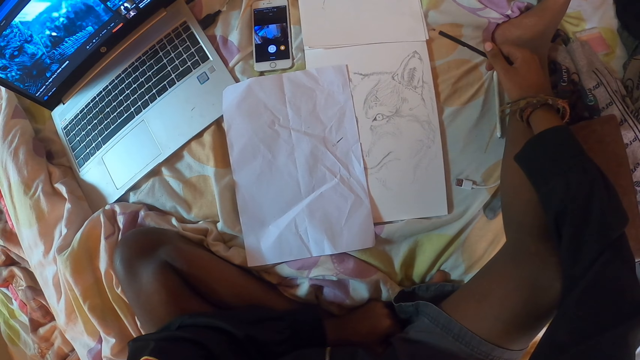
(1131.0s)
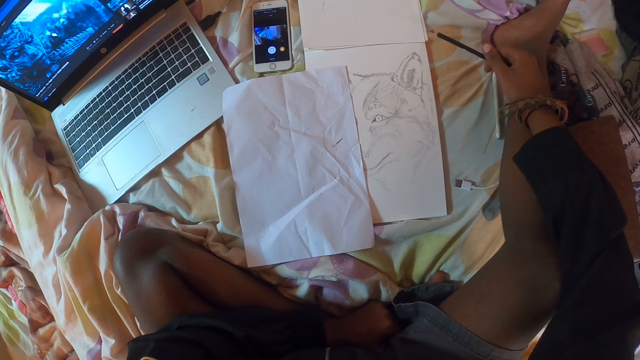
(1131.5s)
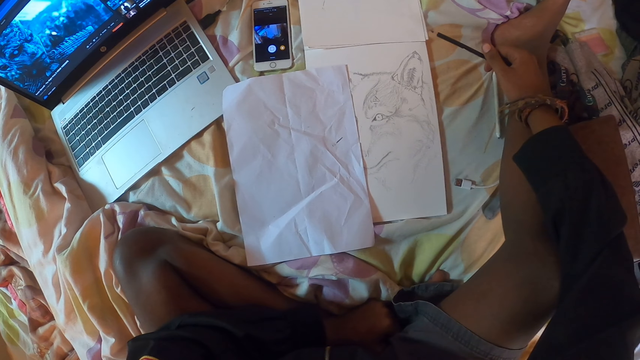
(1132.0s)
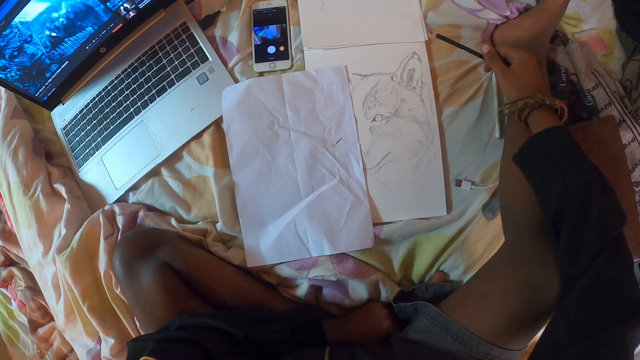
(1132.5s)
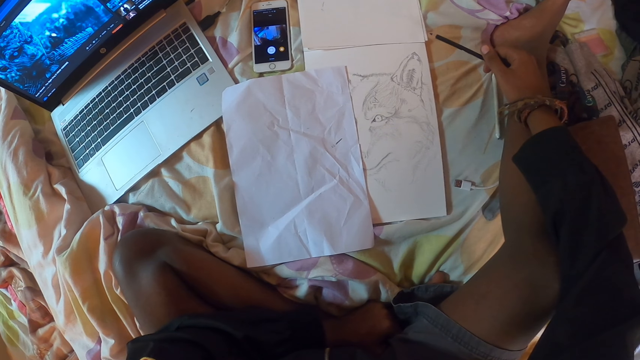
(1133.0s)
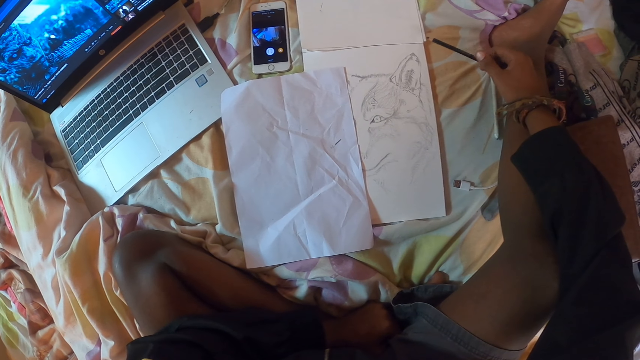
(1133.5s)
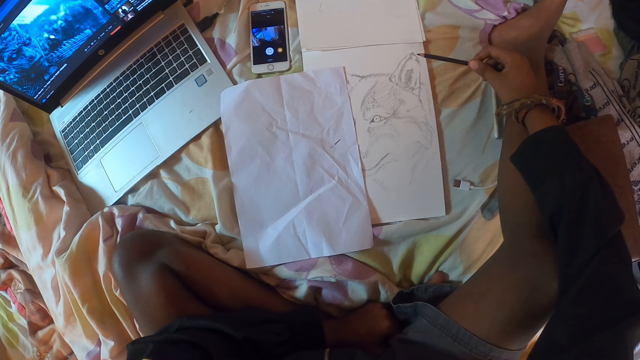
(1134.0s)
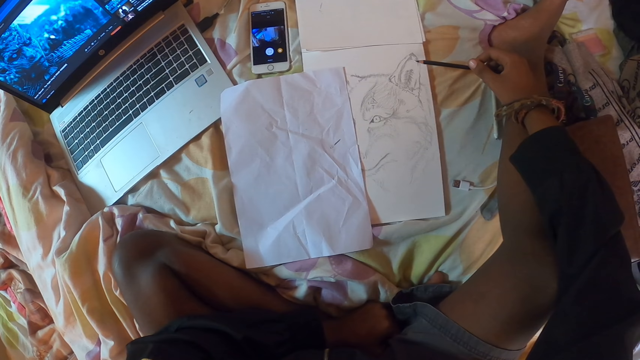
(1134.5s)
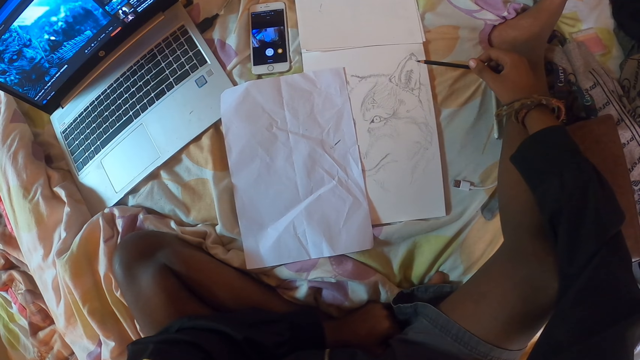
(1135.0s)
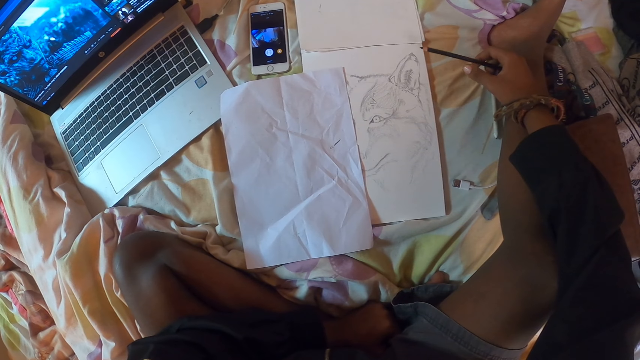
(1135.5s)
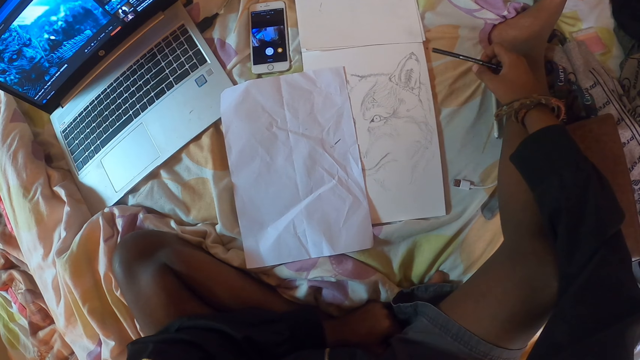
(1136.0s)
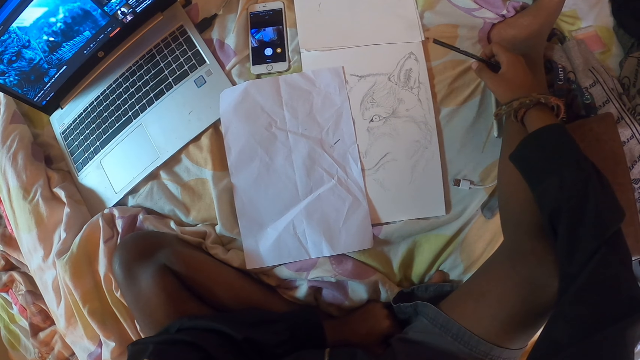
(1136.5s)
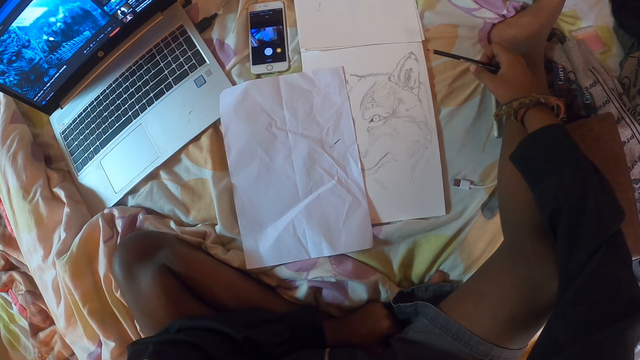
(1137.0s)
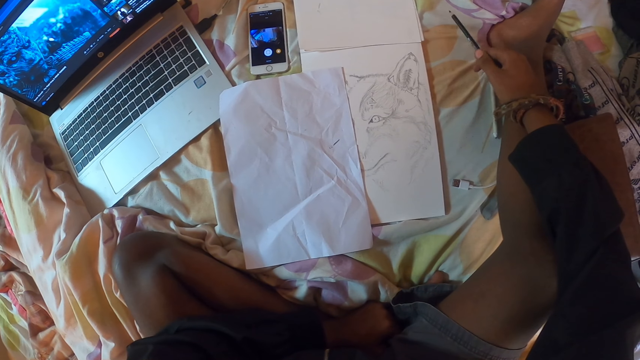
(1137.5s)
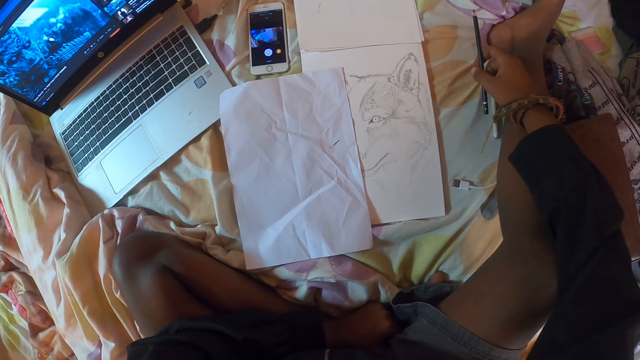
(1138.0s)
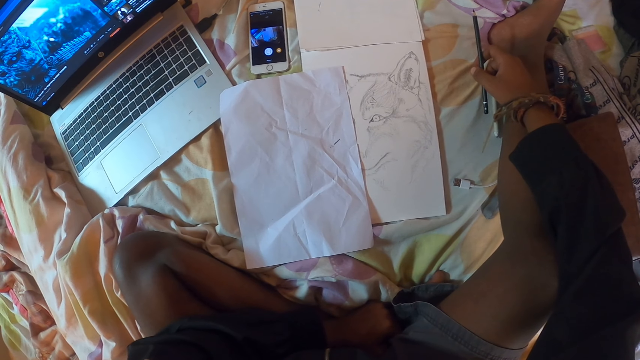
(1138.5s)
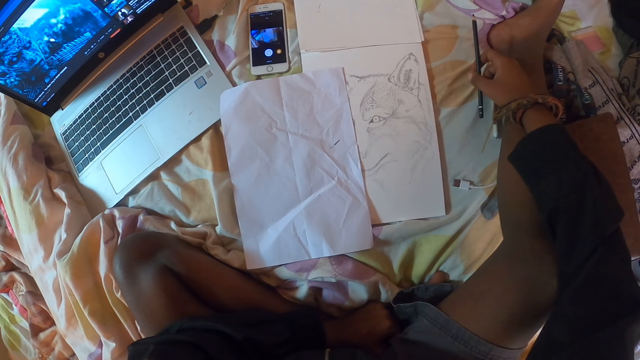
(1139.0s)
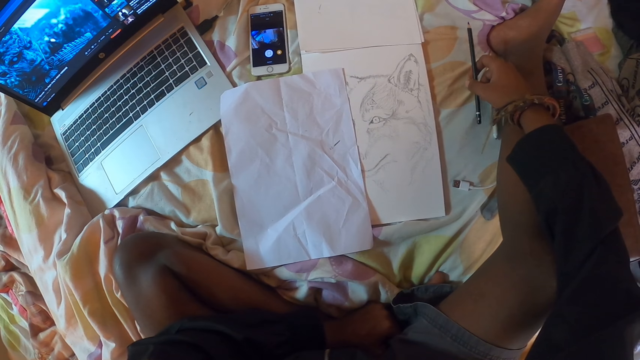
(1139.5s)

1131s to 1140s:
The camera wearer holds the pencil on the right hand.

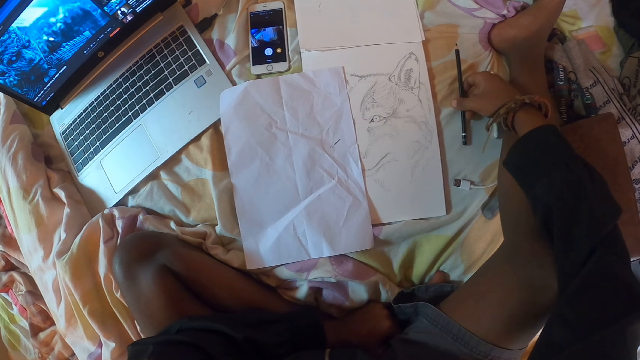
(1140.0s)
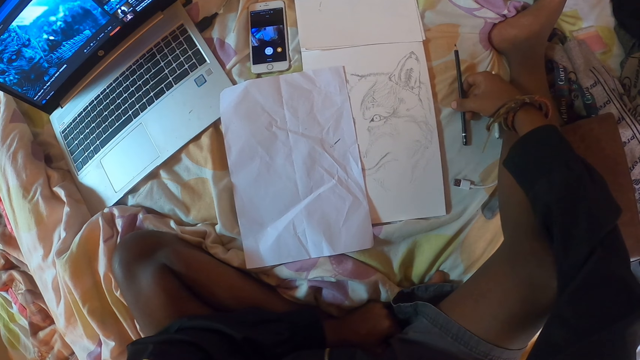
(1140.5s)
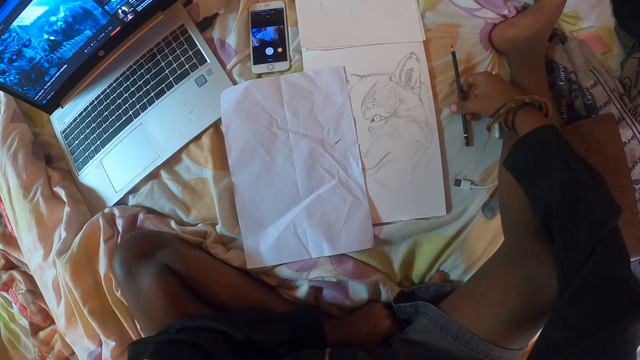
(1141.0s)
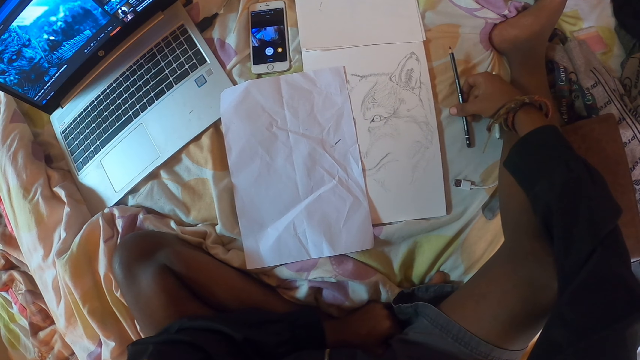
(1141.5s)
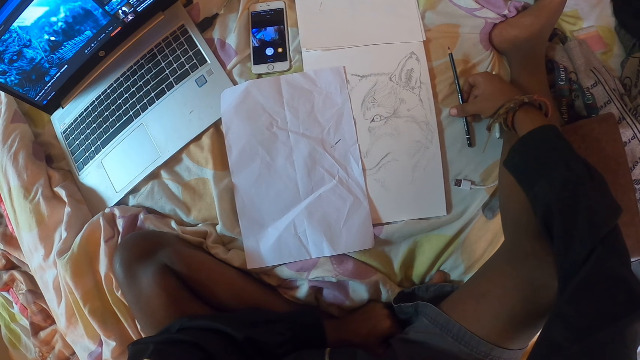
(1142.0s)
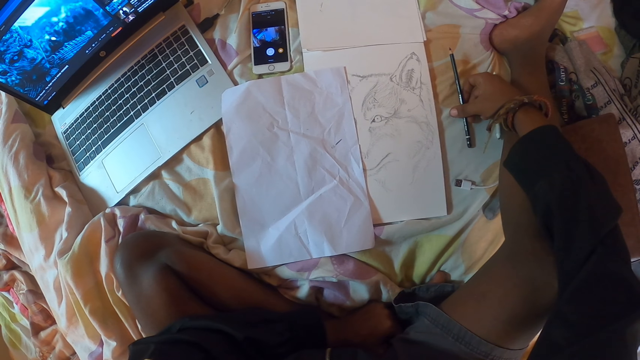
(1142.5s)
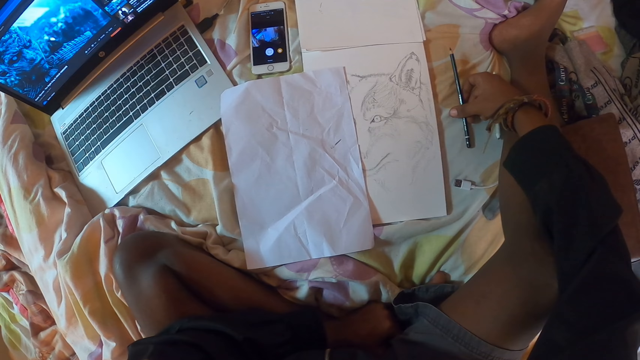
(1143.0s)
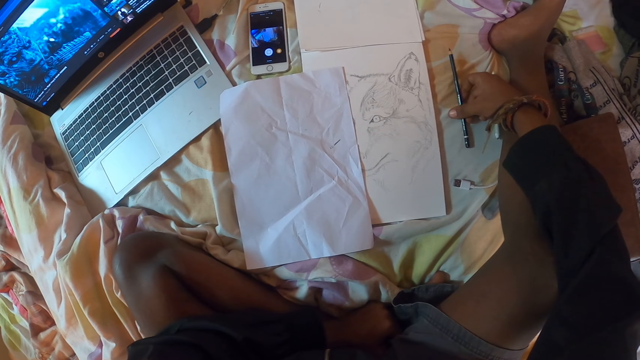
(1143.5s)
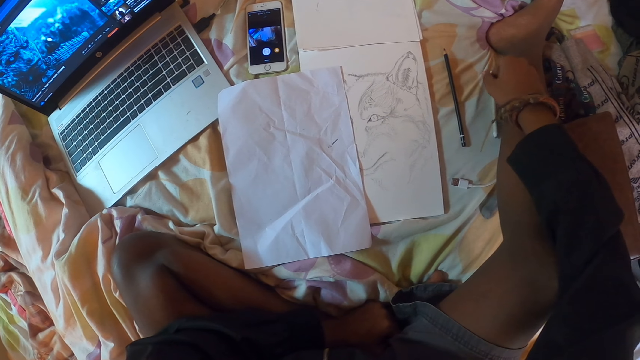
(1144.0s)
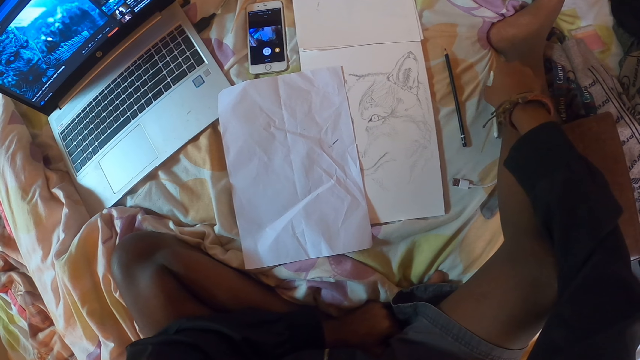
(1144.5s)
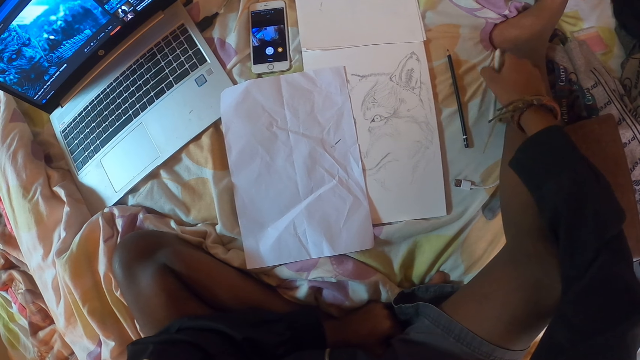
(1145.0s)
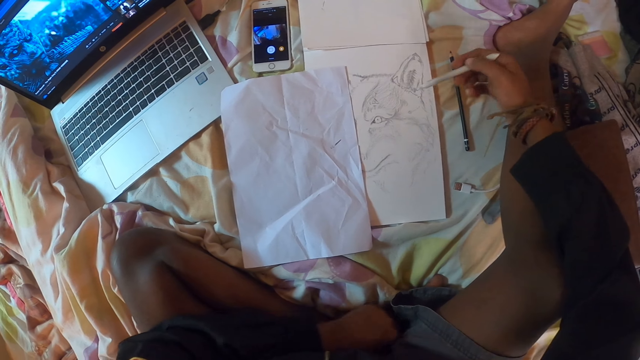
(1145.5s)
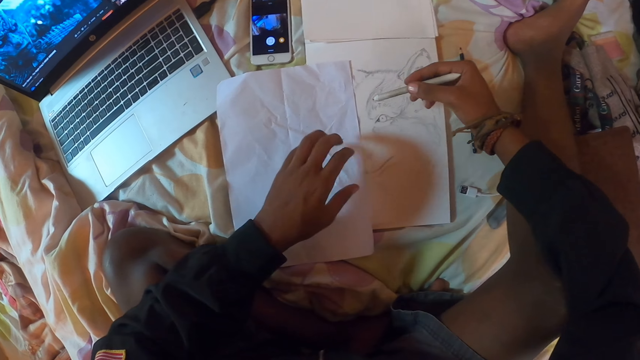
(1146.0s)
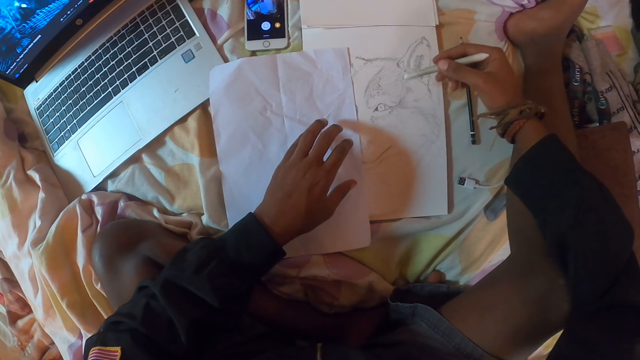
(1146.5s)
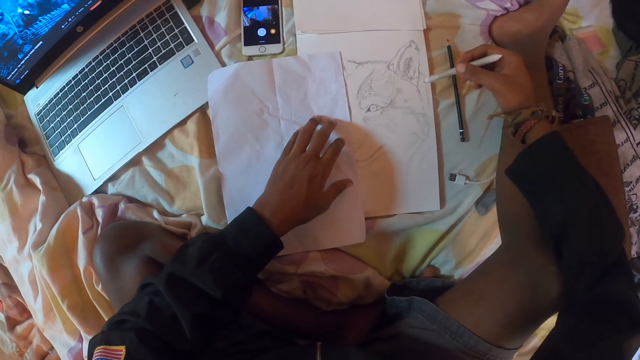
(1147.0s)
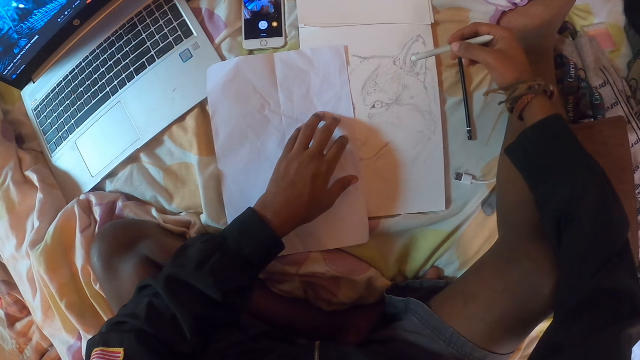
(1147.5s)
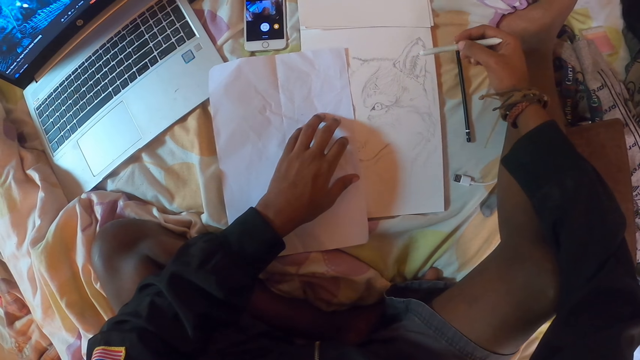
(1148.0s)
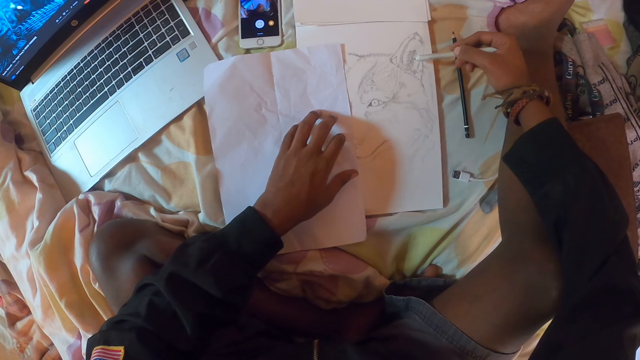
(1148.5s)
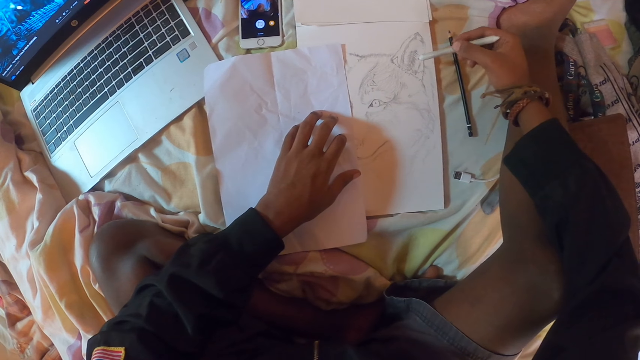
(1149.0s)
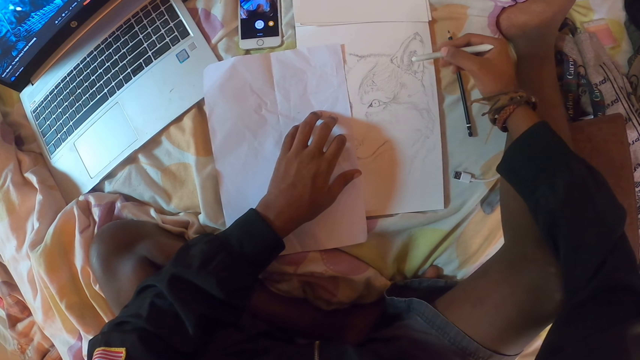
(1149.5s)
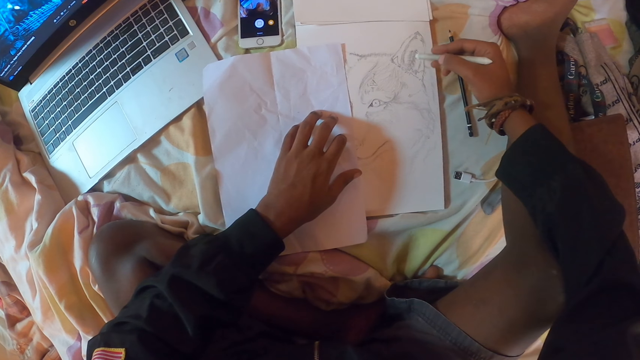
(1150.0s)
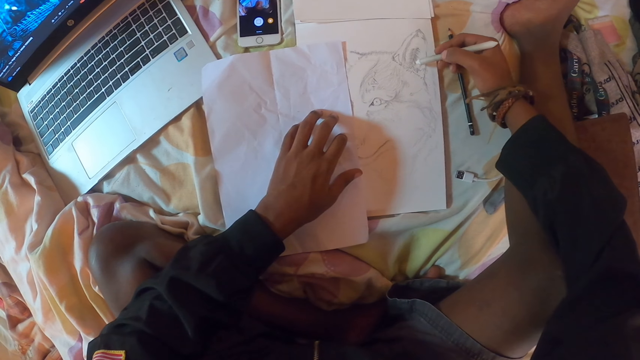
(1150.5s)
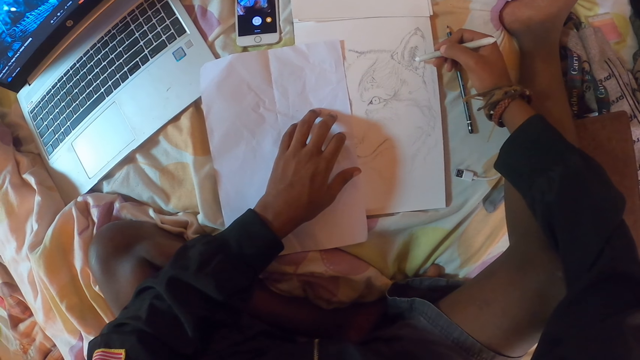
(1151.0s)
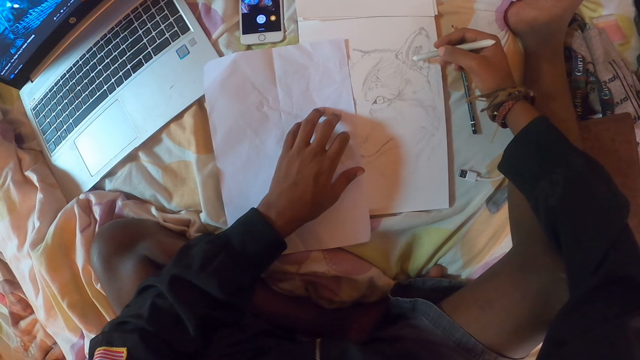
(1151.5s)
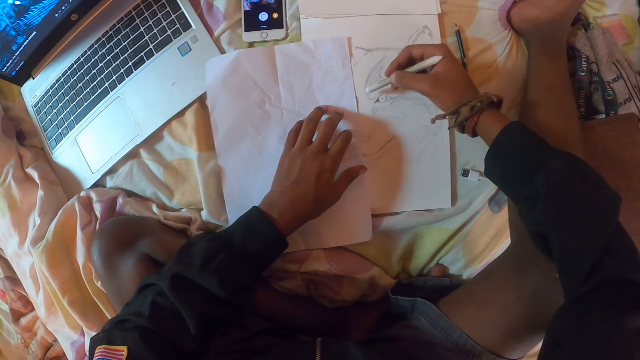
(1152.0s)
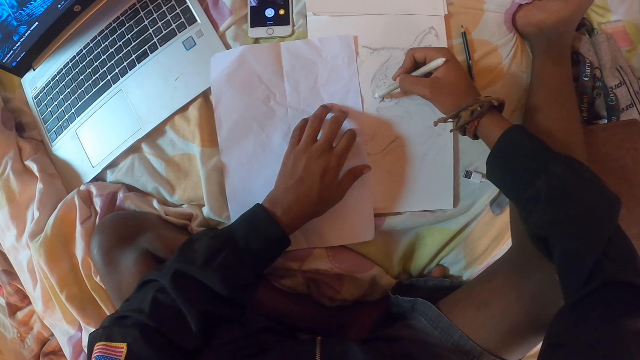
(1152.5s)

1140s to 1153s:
The camera wearer moves a pencil on the bed. They drop the pencil on the bed. They pick up the pencil on the bed. They pick up a marker pen. They move the pencil.
